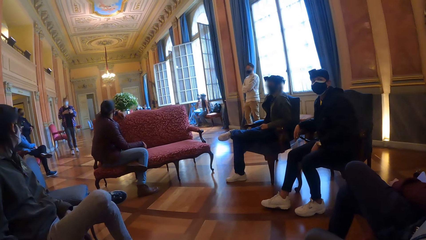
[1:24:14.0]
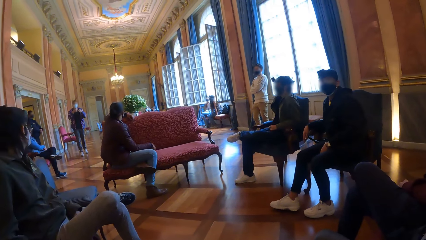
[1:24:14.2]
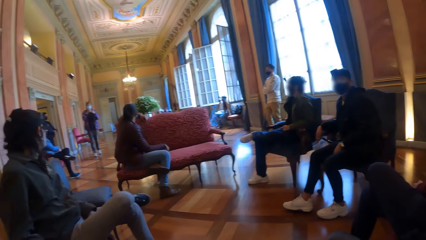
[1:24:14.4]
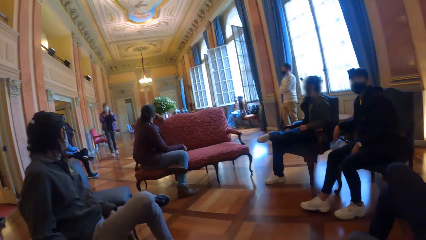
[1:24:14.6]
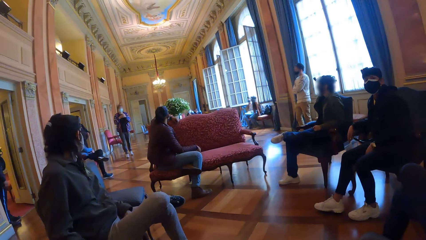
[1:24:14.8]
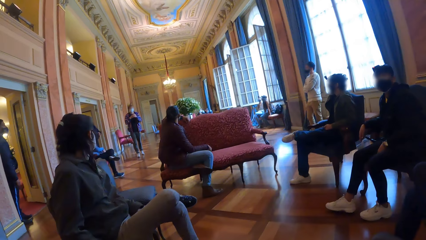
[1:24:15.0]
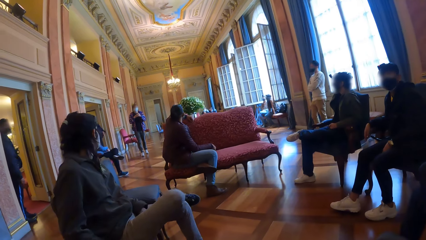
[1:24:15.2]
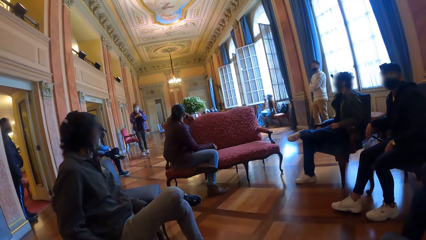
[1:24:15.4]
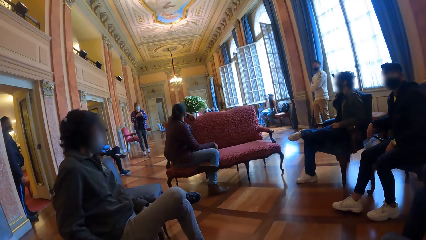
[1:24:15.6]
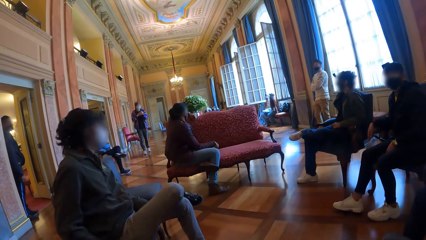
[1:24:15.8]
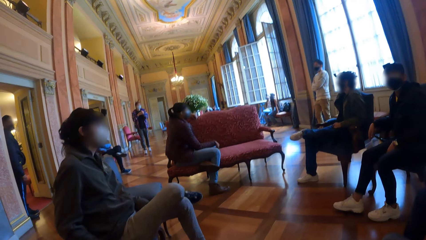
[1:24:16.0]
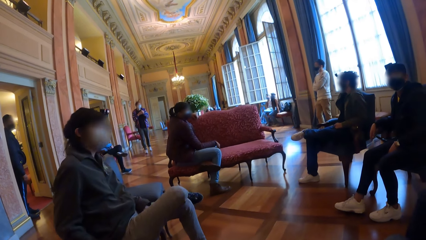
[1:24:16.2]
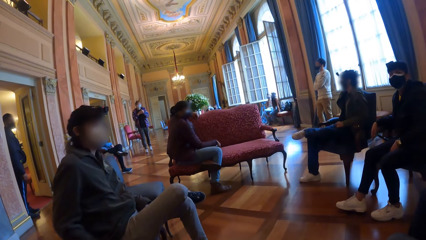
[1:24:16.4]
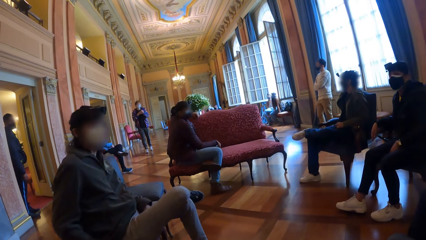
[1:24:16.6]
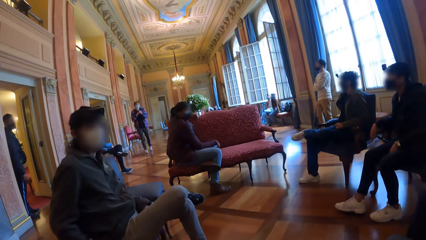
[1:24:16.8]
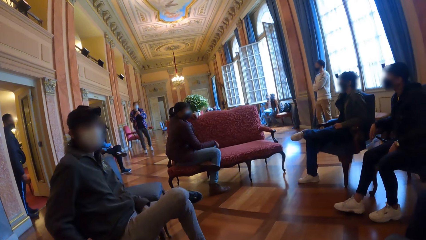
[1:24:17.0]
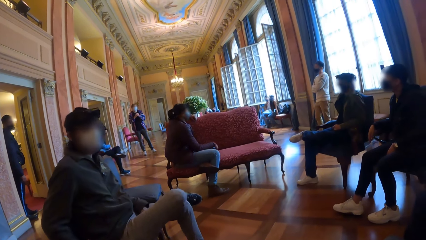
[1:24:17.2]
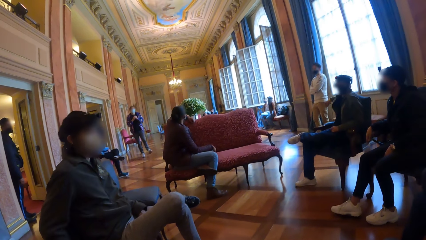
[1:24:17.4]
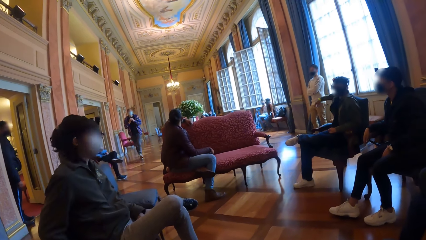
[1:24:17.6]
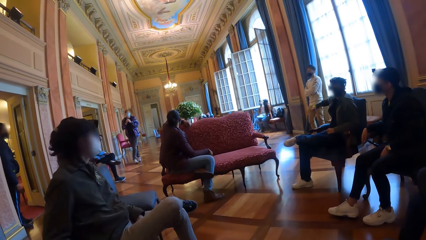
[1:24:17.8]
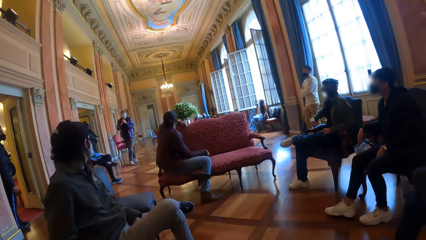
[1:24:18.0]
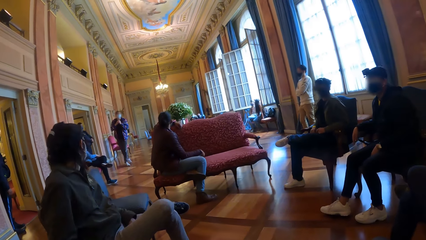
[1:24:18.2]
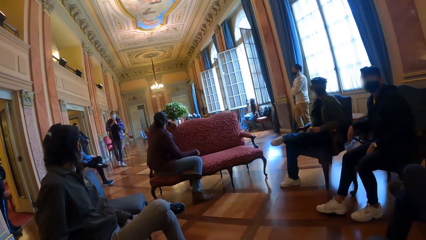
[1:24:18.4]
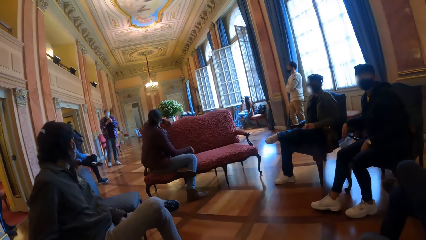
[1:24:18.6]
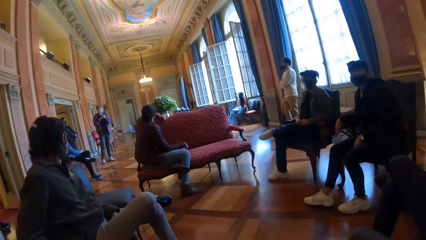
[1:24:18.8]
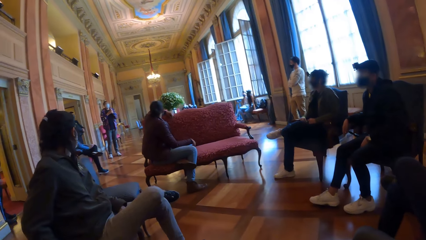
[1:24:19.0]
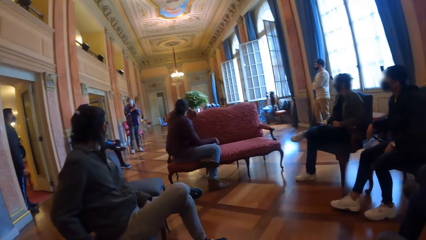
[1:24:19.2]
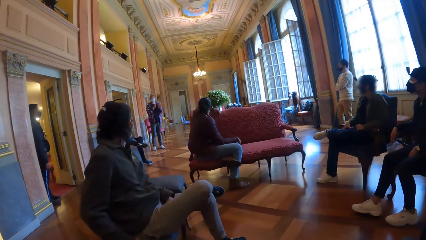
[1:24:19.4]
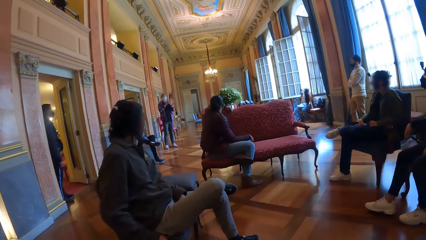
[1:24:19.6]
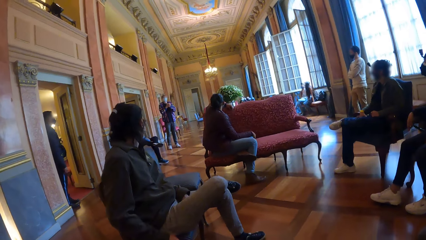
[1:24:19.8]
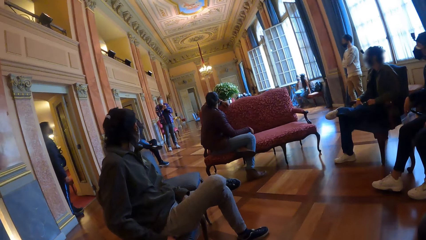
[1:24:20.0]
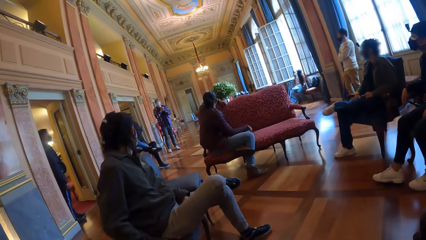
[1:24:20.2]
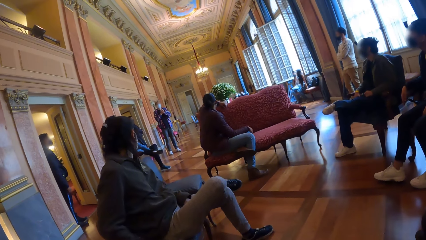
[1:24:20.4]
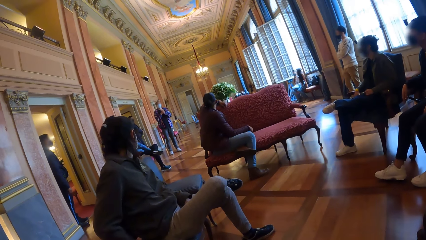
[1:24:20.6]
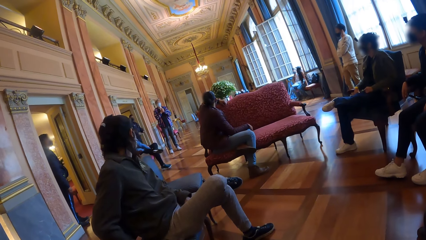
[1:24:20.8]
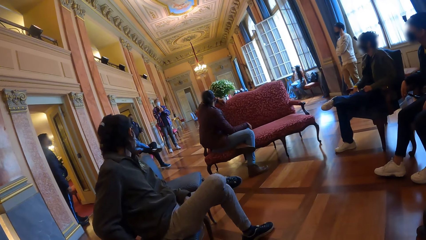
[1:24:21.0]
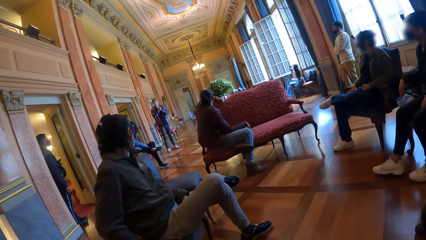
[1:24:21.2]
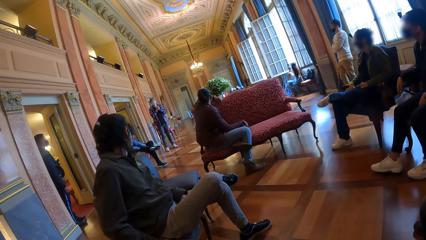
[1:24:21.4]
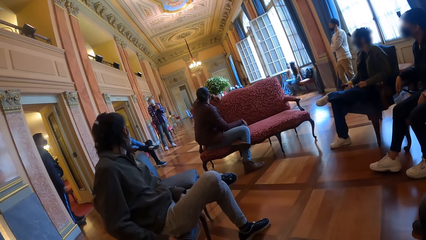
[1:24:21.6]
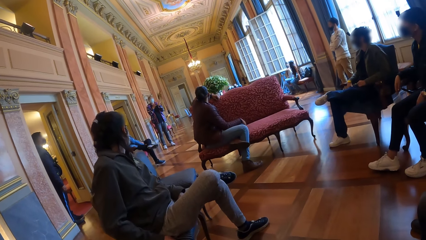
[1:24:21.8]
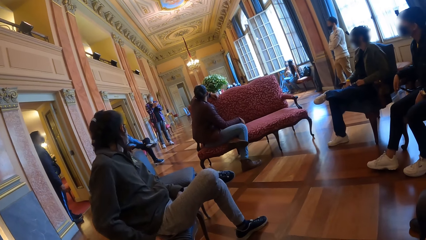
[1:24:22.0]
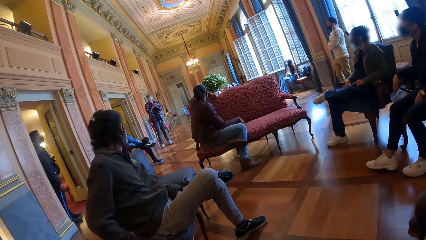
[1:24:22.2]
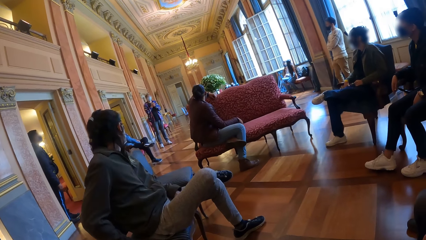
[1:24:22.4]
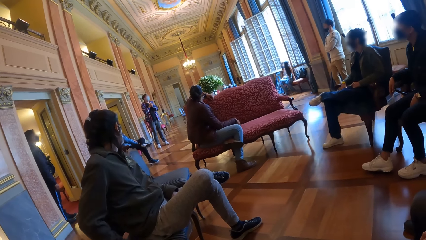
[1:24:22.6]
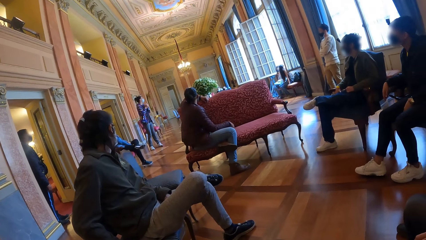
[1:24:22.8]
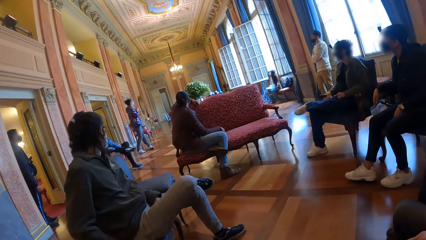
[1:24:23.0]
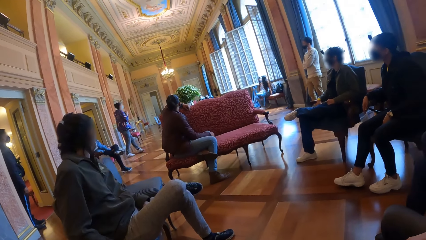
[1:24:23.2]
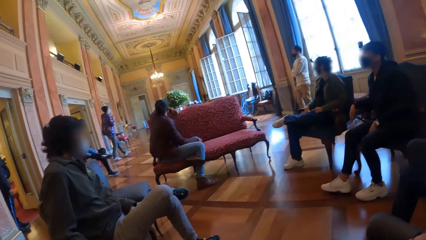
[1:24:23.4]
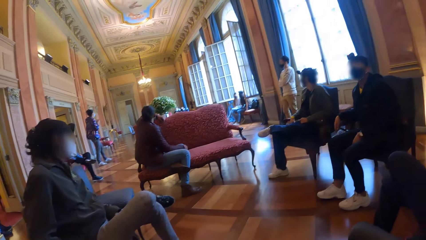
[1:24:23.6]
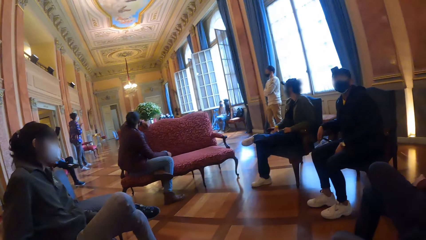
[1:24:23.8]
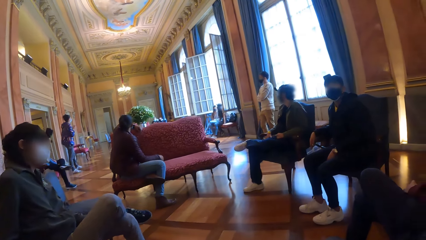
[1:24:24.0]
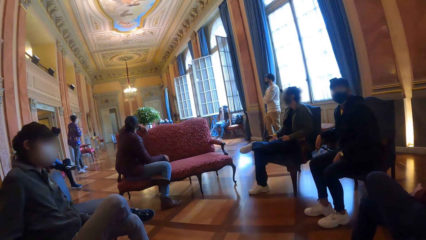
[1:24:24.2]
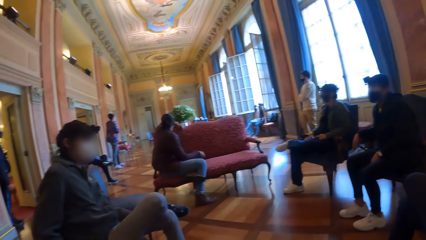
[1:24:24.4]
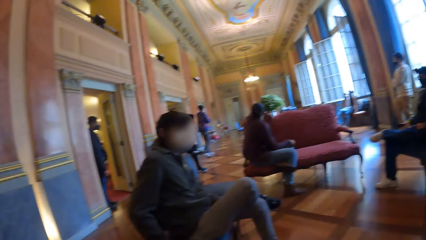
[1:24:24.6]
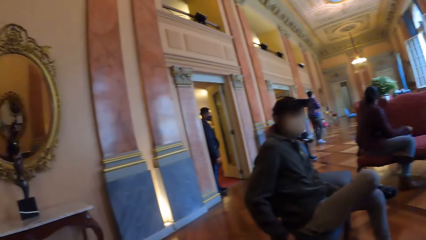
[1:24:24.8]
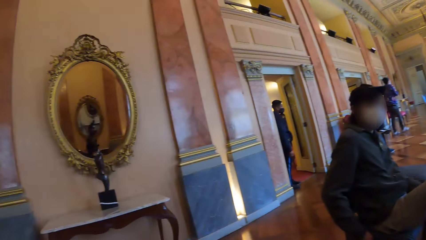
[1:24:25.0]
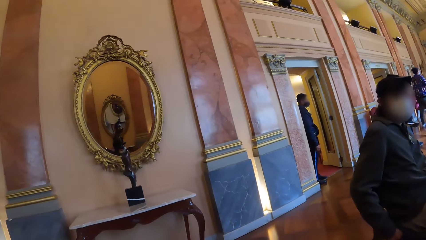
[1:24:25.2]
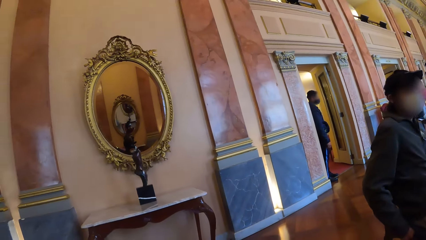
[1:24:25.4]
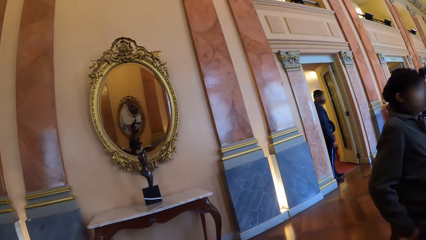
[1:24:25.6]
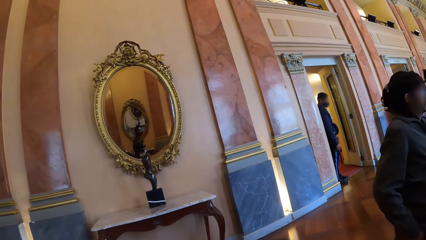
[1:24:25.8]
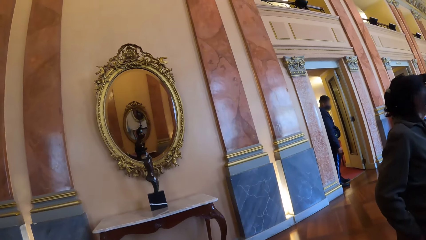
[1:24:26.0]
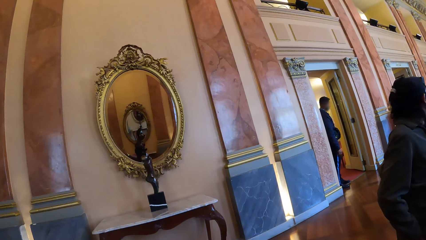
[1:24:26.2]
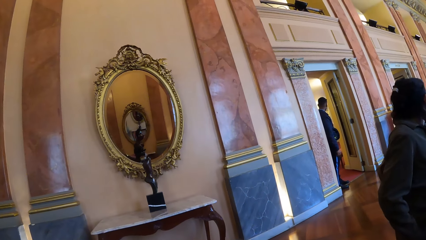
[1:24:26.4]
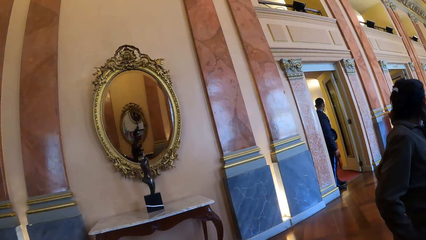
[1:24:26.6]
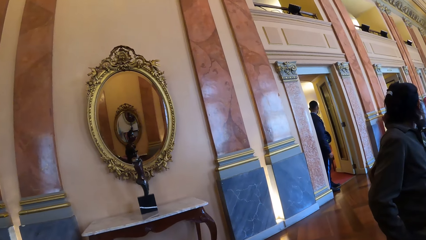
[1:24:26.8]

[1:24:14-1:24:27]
A woman interacts with another woman.

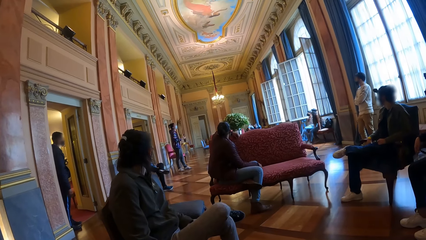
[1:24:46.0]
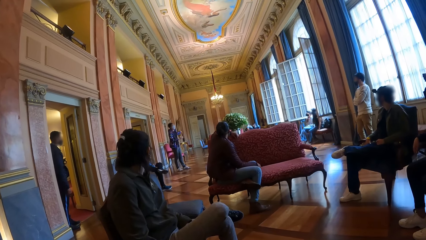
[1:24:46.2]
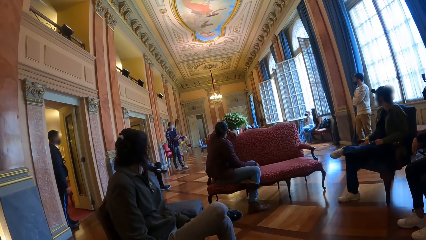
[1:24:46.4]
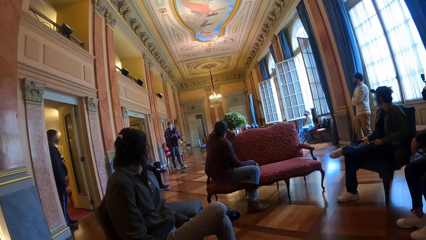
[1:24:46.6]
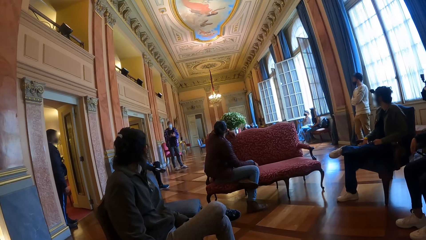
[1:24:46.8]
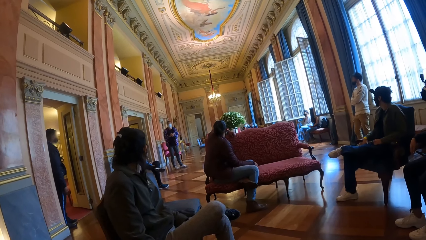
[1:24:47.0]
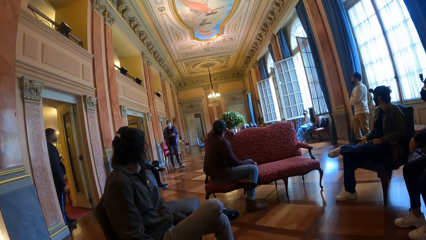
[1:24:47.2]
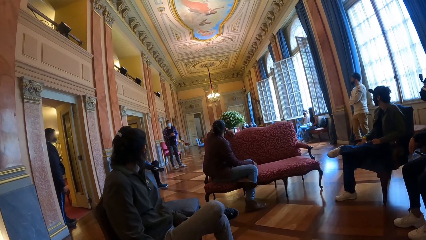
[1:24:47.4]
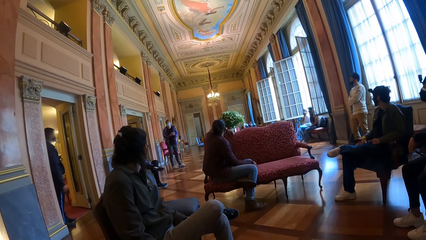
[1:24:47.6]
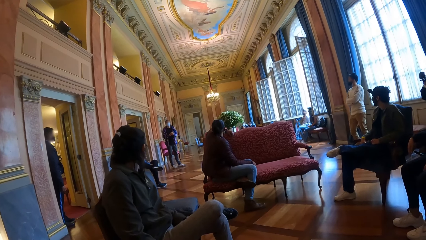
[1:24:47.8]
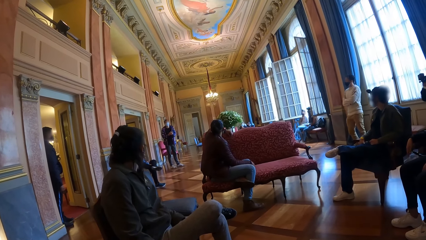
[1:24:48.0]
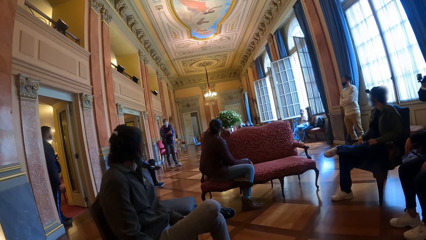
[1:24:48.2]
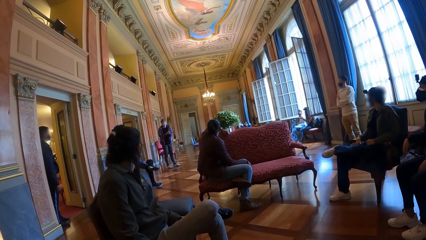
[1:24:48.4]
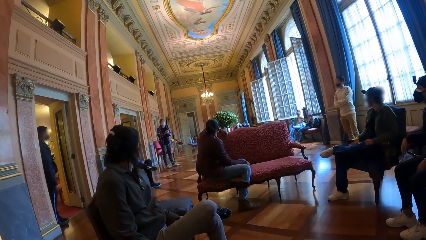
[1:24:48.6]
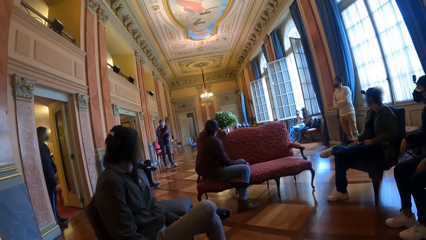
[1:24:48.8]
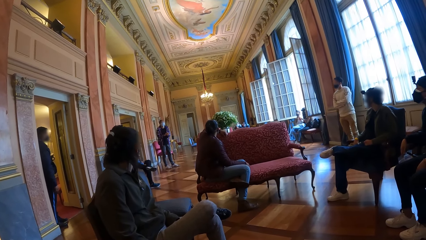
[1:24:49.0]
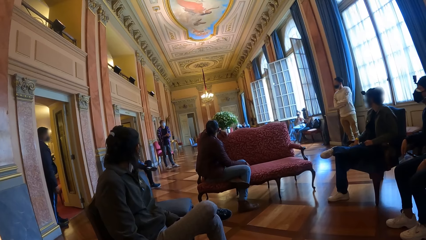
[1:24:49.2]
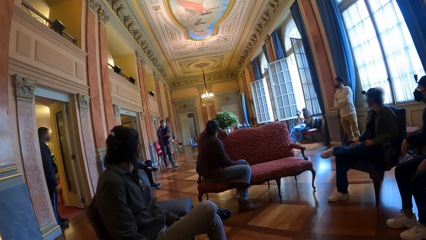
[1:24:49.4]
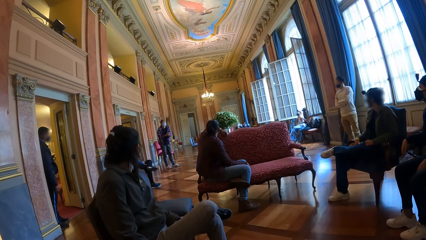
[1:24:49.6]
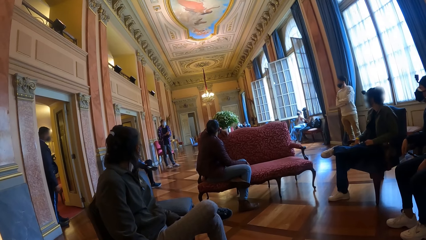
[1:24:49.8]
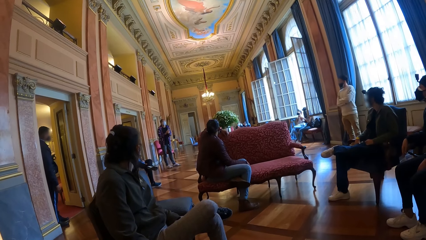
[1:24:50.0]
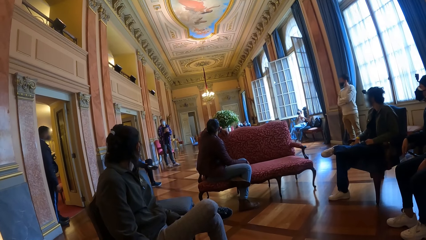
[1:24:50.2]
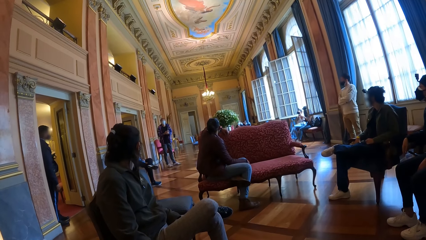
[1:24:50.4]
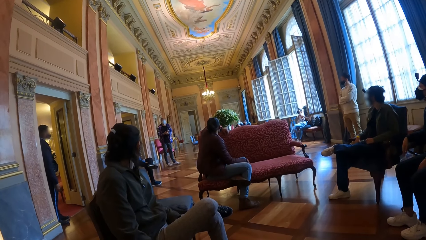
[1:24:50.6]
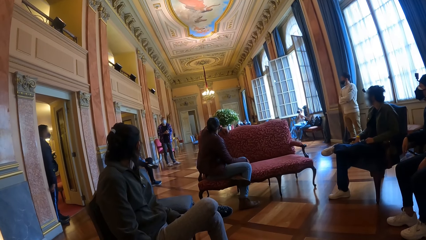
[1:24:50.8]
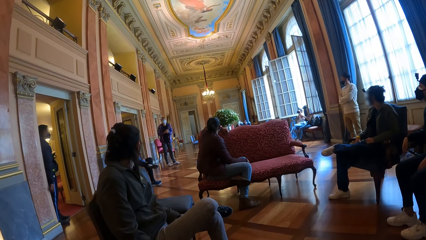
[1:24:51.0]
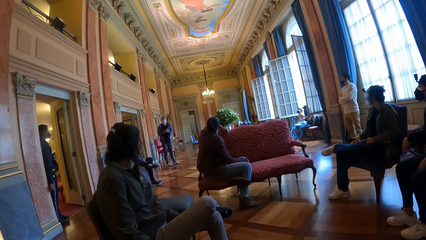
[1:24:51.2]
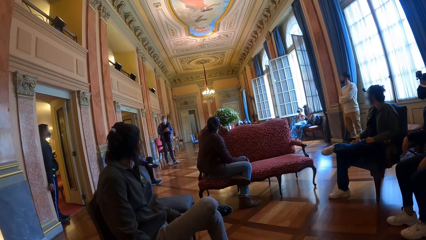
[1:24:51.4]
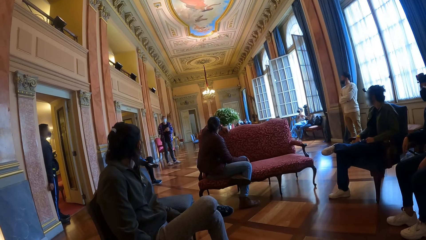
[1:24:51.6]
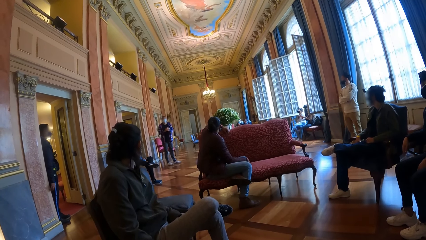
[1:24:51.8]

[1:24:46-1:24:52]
A woman picks up the phone in her pocket with her right hand and operates the phone with both hands.
